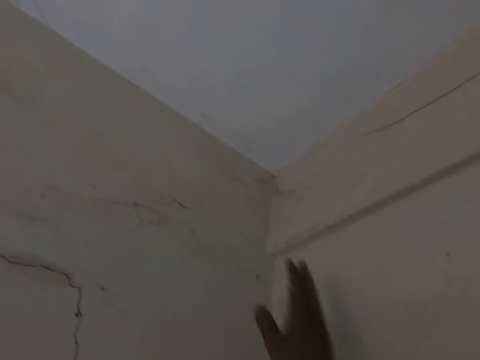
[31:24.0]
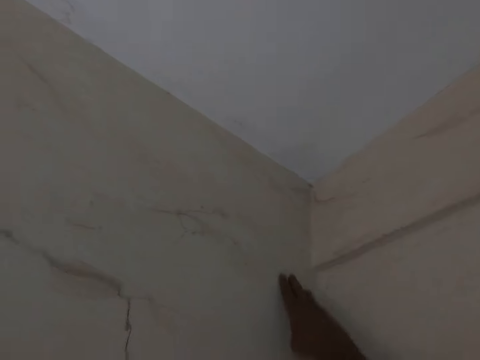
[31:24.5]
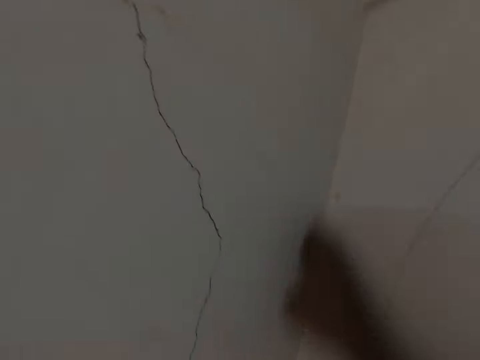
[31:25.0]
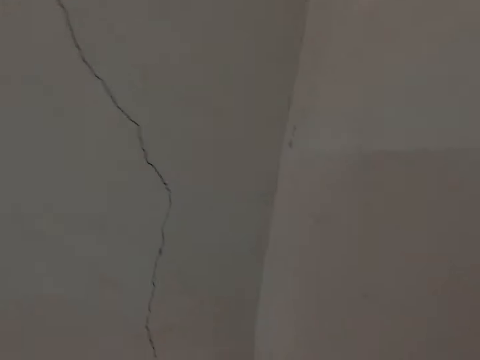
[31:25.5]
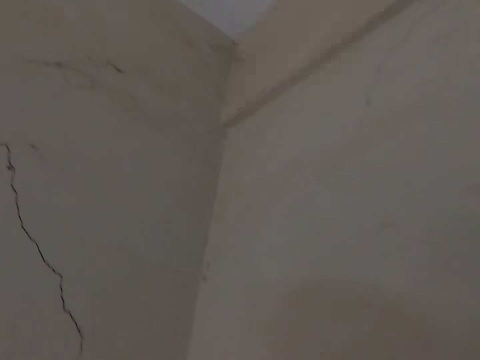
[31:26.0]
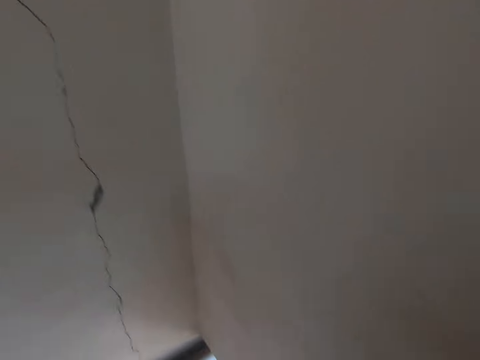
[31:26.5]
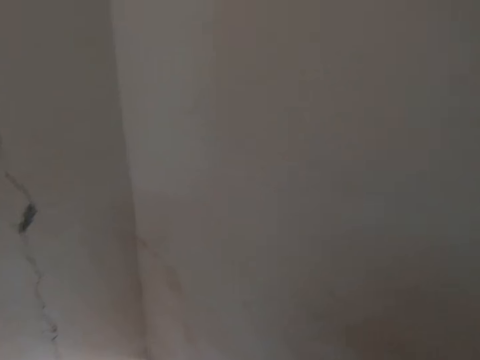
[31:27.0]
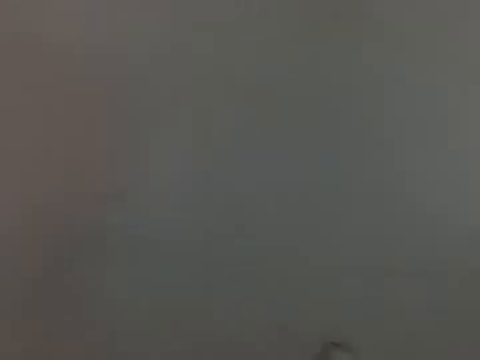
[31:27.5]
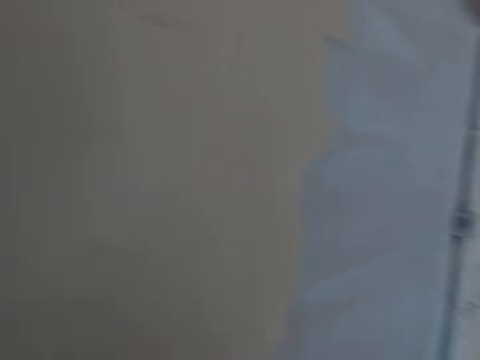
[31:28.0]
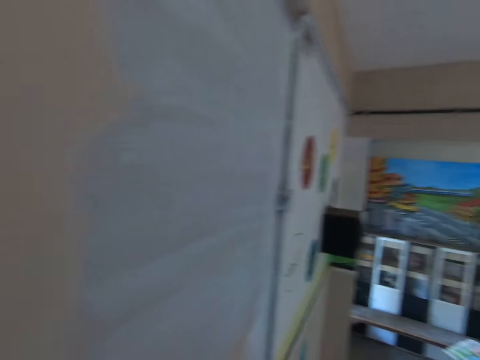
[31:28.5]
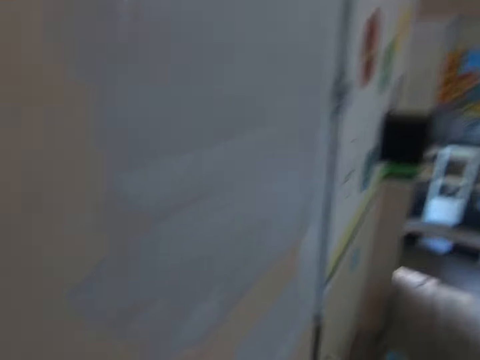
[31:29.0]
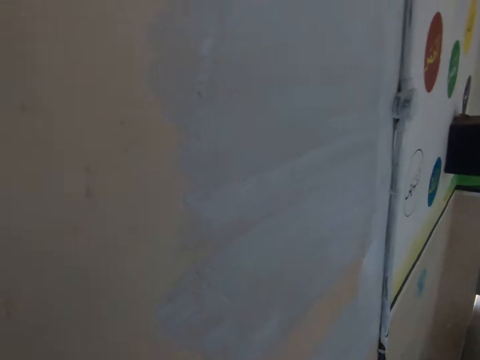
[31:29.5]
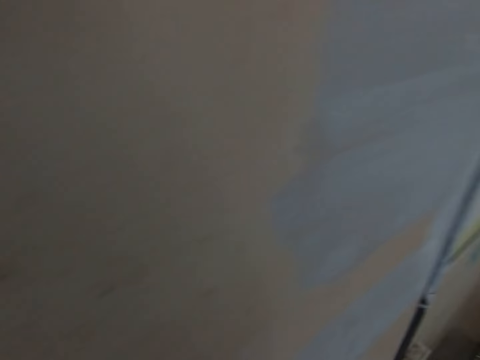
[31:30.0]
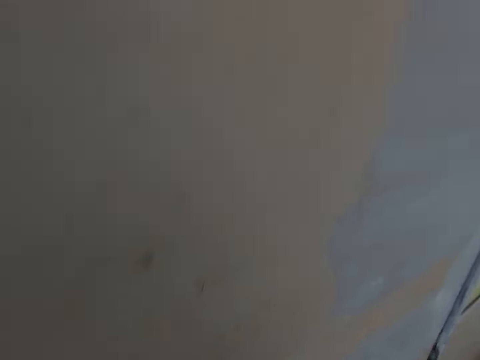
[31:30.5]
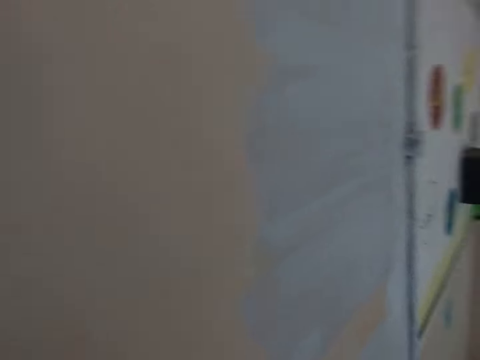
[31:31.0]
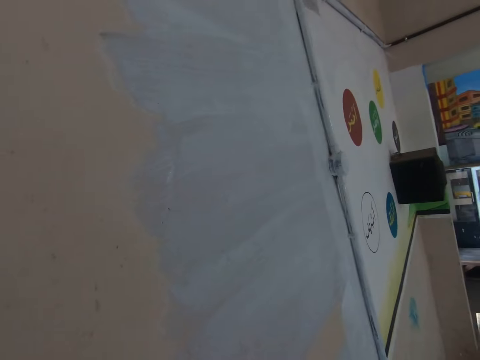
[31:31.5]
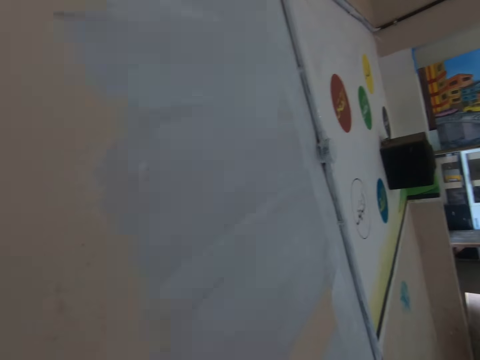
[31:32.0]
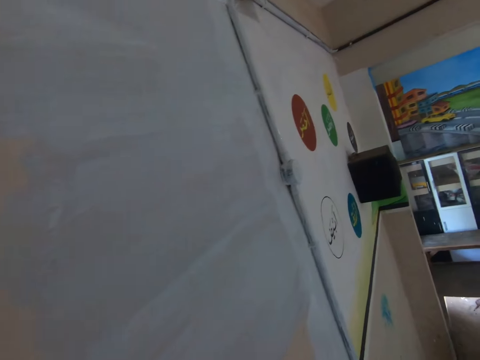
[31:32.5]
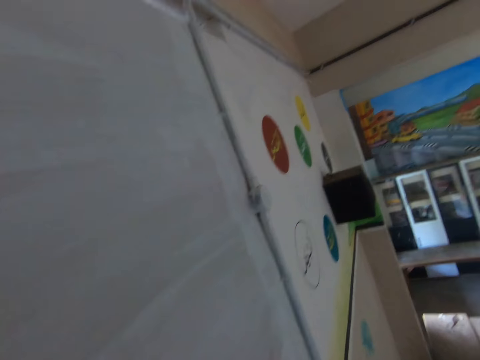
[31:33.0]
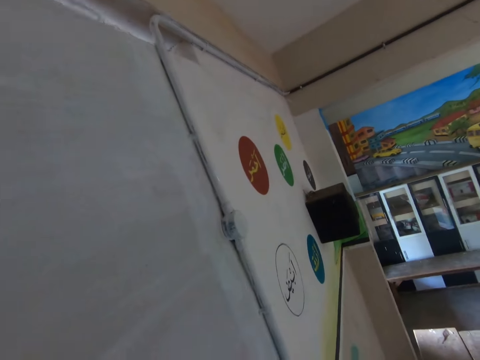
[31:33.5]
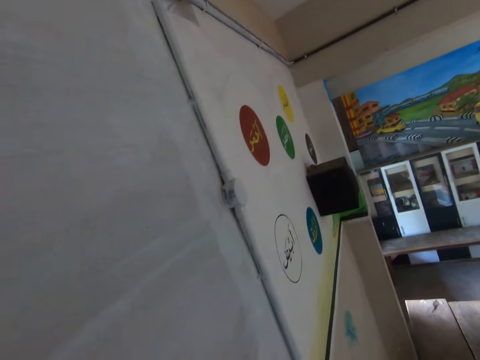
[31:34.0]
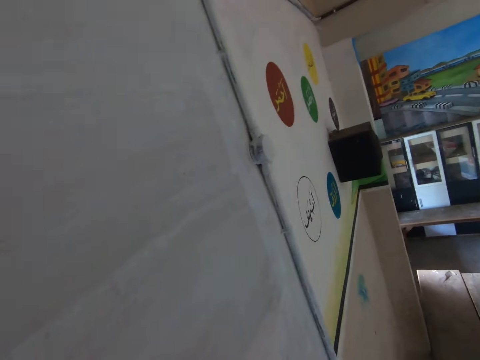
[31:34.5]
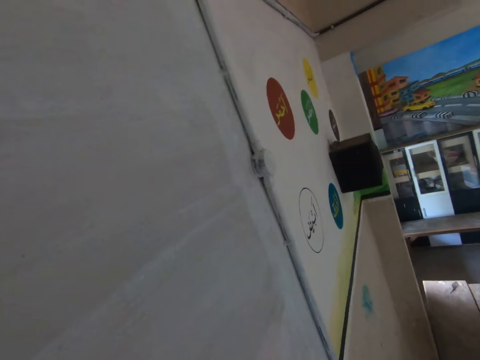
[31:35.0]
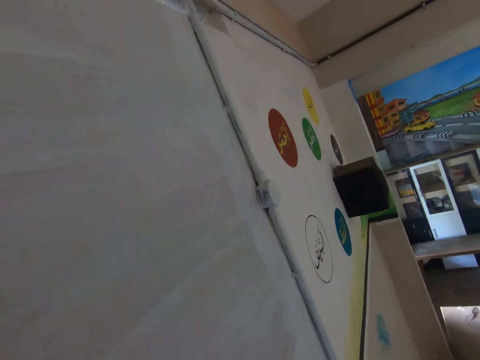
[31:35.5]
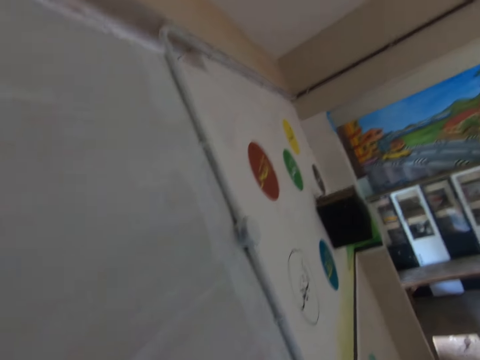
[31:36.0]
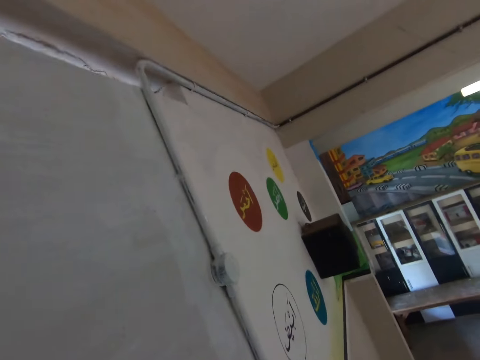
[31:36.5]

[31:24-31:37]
The camera wearer looks sideways. They paint the wall.

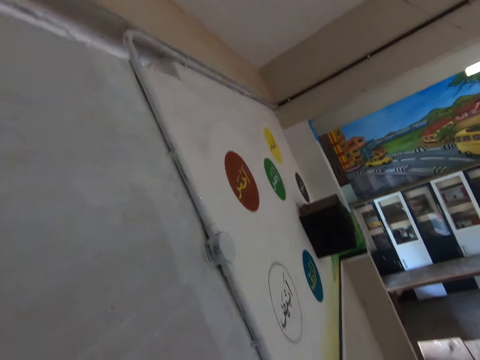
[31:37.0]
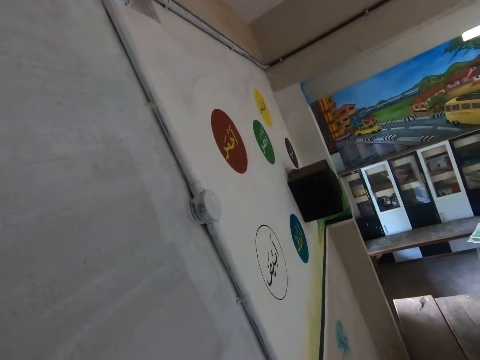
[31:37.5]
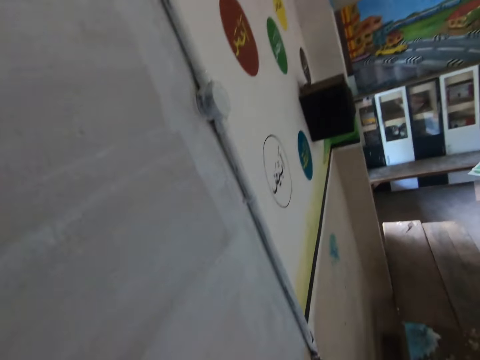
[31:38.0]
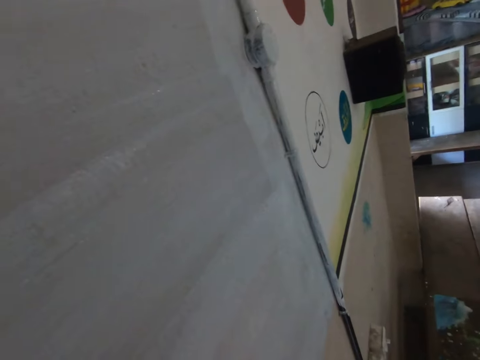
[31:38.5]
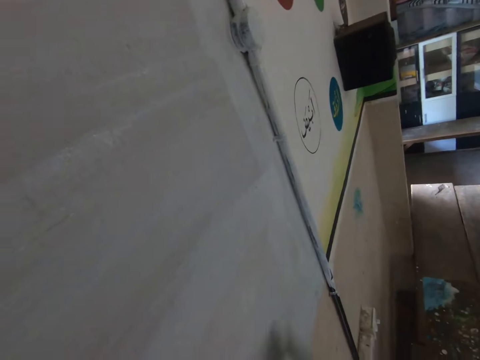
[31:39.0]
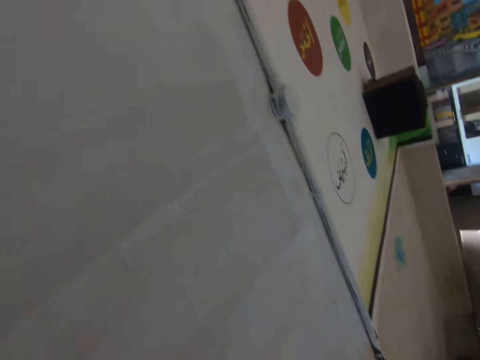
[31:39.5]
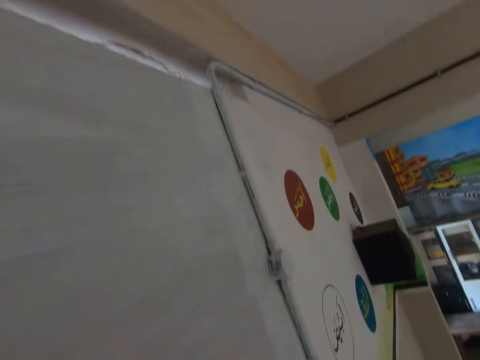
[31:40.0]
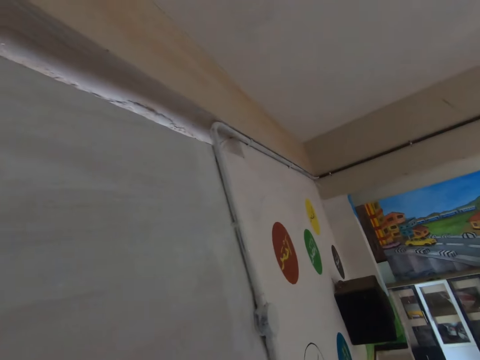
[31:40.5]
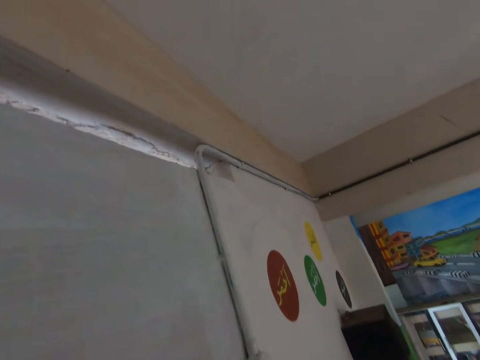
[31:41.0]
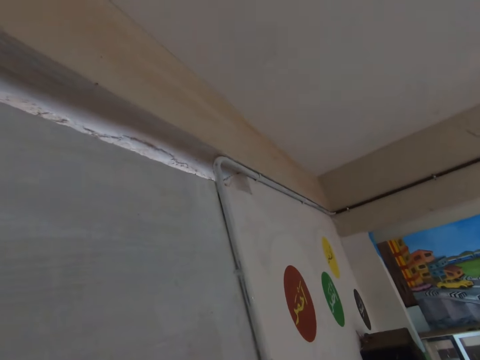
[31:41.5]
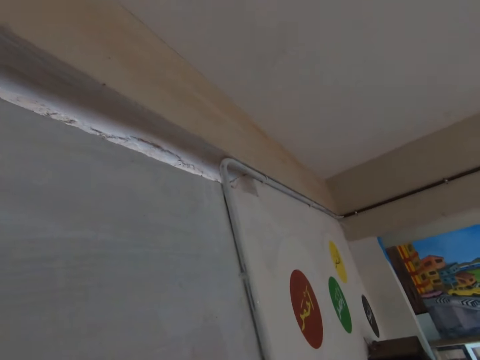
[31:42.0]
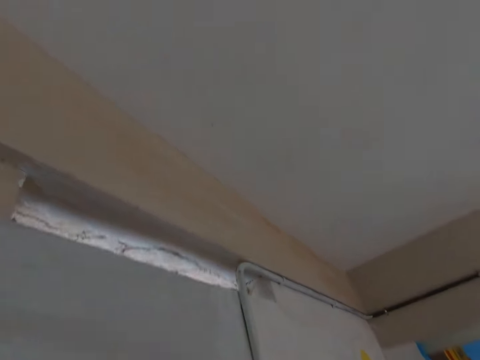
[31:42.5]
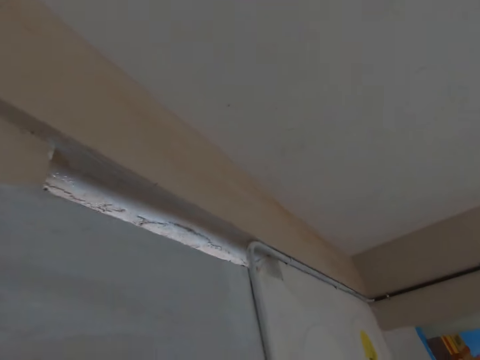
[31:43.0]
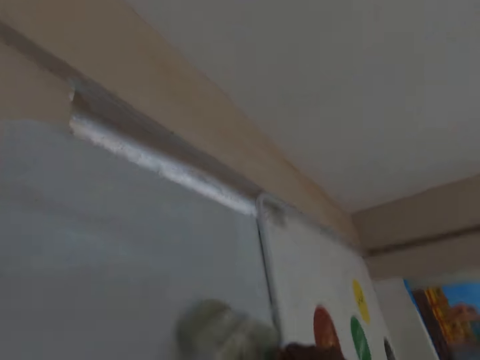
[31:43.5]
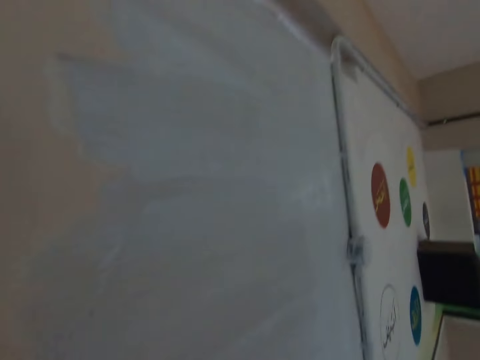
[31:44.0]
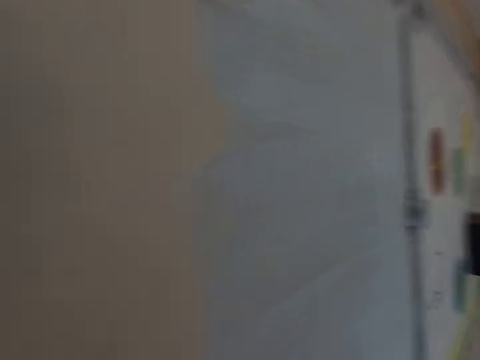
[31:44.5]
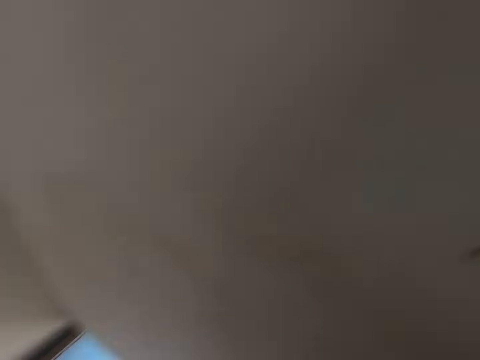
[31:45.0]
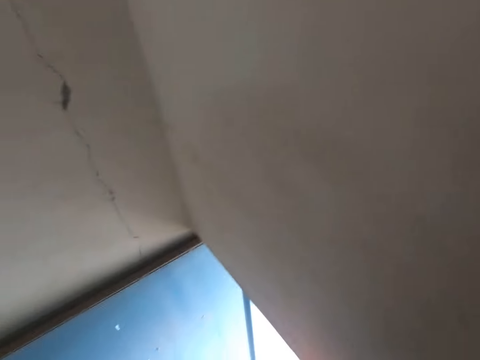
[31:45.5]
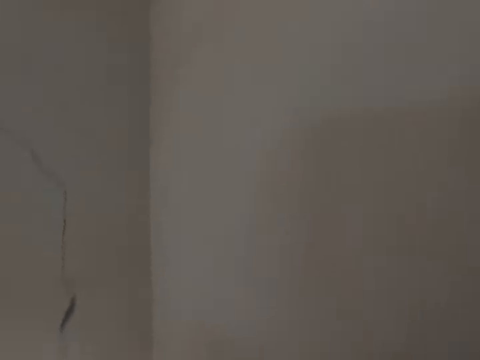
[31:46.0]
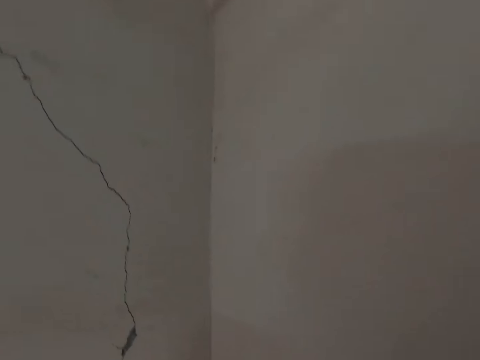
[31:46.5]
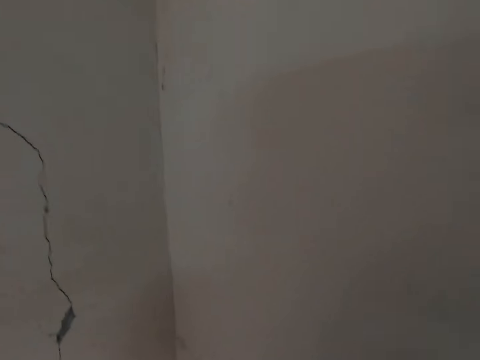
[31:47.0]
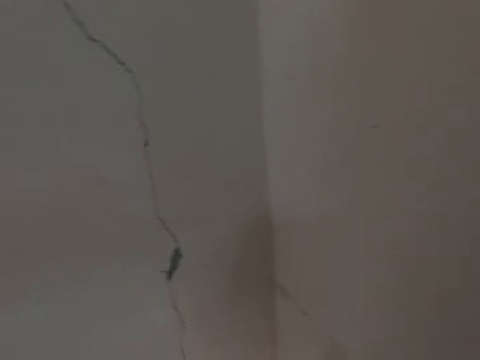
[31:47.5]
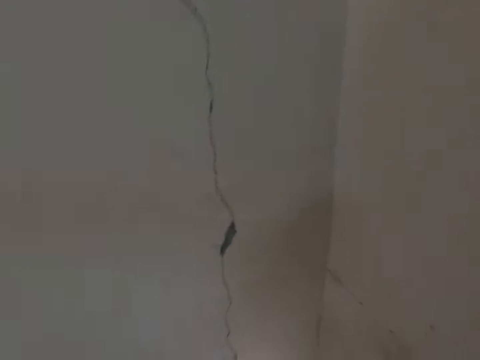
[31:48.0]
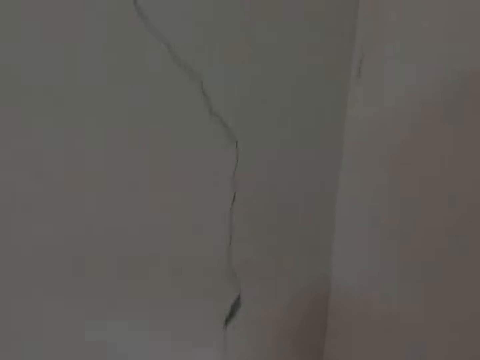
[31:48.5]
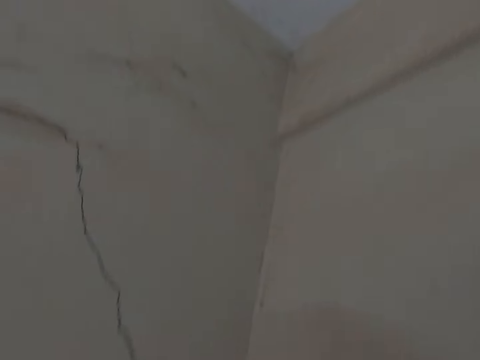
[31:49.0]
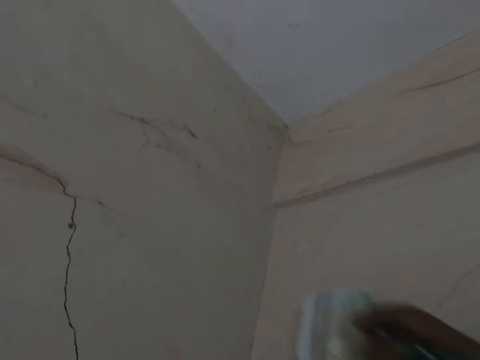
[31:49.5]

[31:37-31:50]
The camera wearer paints the wall with the paint brush in his right hand.
